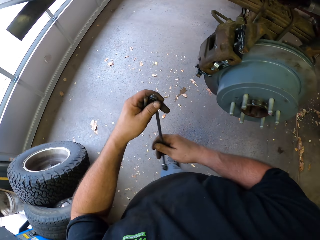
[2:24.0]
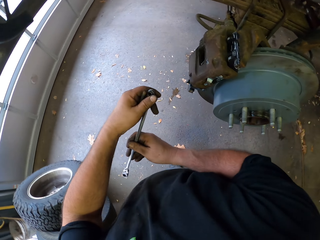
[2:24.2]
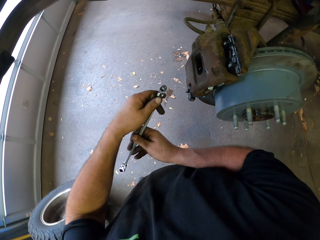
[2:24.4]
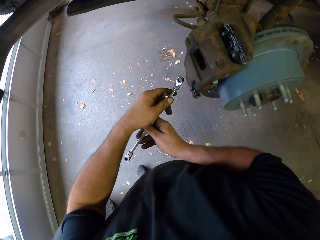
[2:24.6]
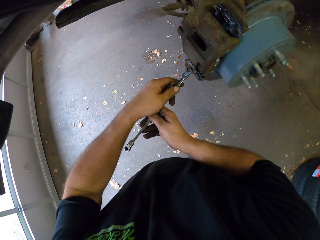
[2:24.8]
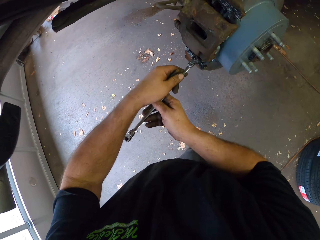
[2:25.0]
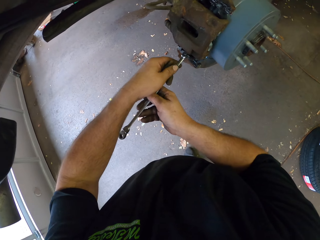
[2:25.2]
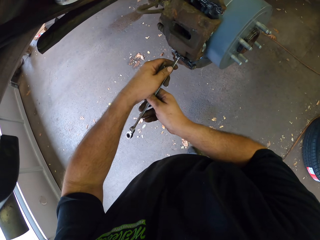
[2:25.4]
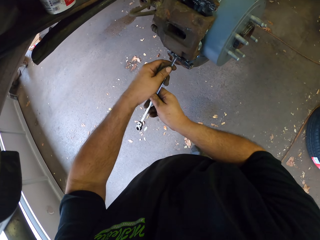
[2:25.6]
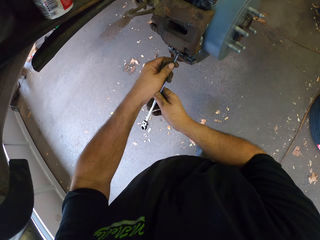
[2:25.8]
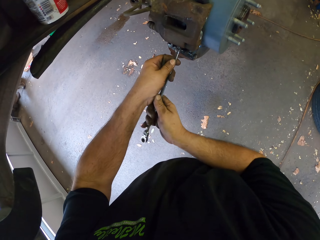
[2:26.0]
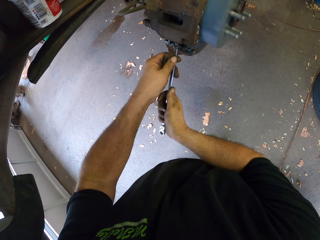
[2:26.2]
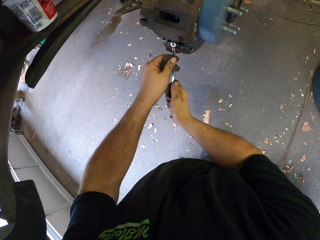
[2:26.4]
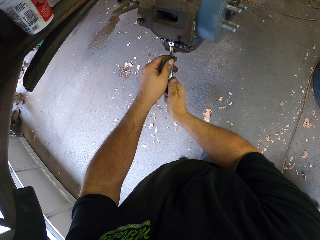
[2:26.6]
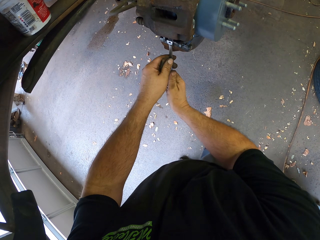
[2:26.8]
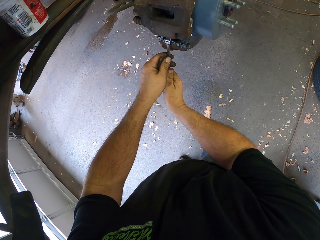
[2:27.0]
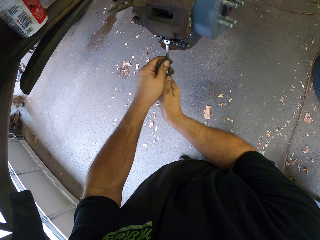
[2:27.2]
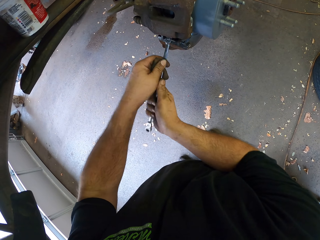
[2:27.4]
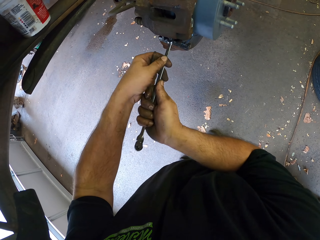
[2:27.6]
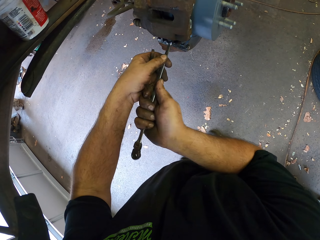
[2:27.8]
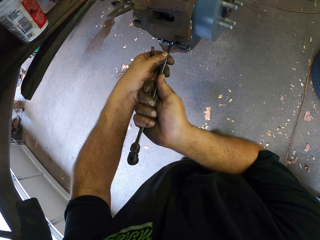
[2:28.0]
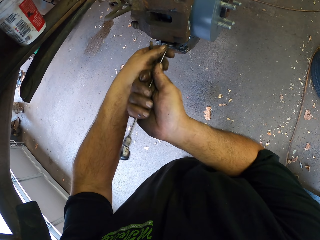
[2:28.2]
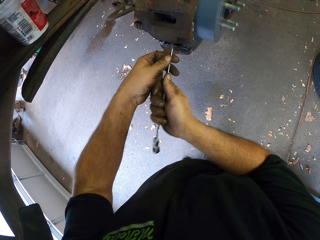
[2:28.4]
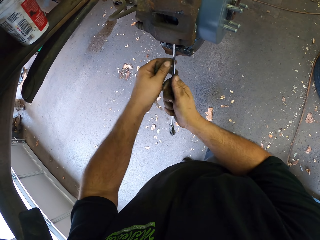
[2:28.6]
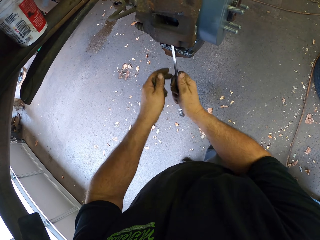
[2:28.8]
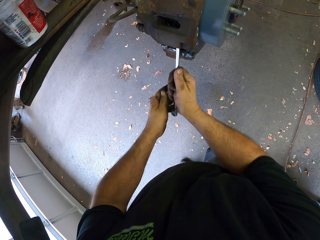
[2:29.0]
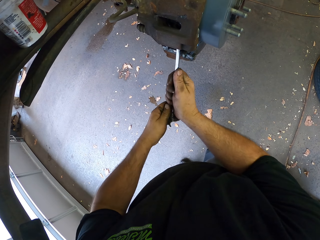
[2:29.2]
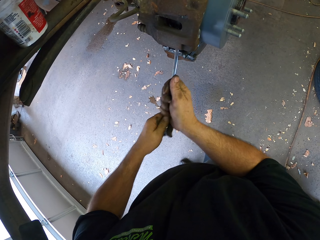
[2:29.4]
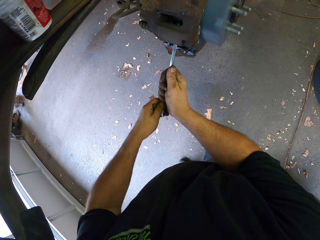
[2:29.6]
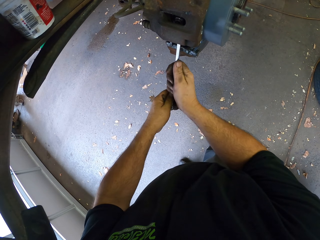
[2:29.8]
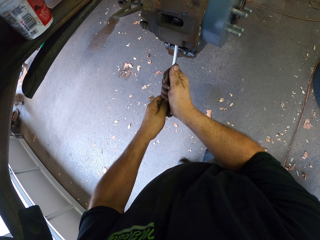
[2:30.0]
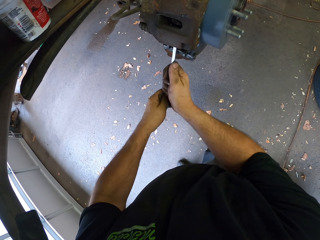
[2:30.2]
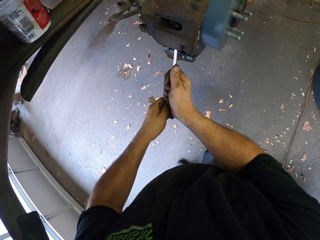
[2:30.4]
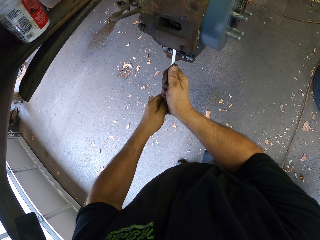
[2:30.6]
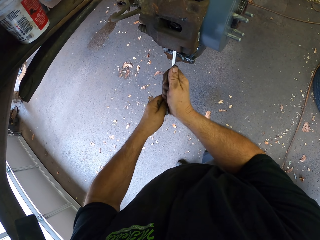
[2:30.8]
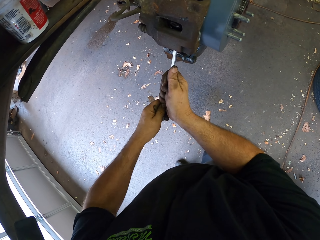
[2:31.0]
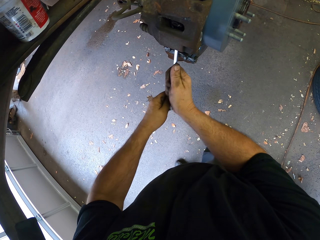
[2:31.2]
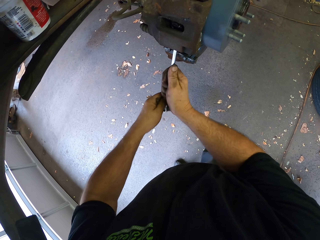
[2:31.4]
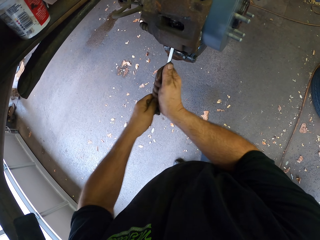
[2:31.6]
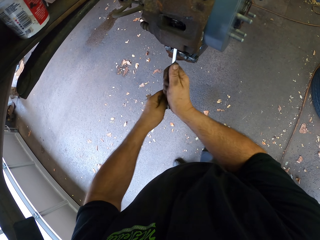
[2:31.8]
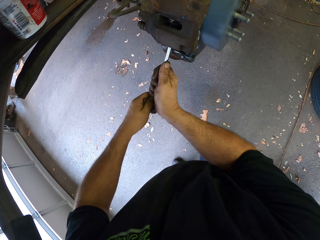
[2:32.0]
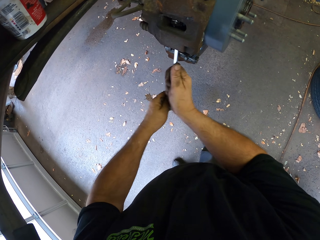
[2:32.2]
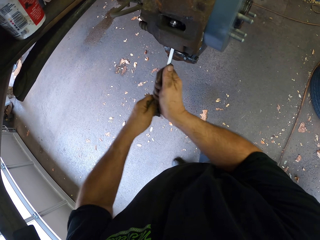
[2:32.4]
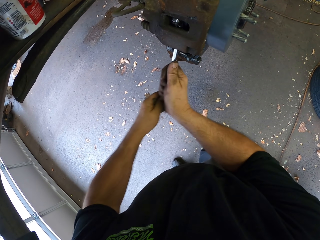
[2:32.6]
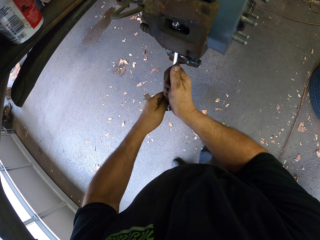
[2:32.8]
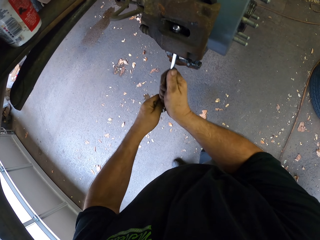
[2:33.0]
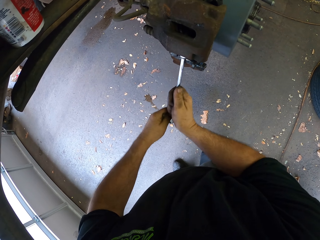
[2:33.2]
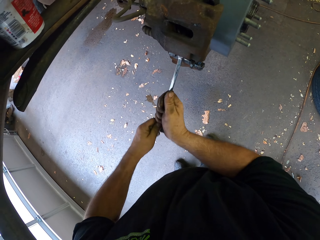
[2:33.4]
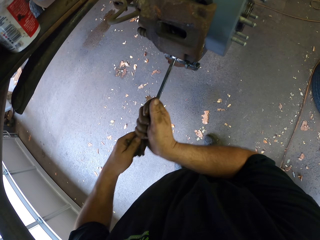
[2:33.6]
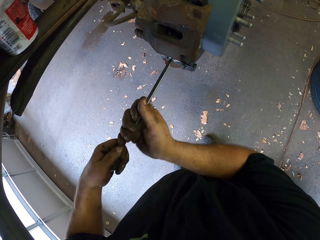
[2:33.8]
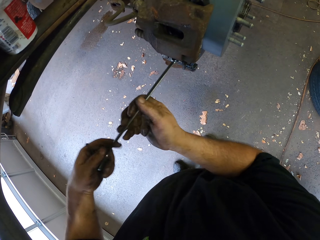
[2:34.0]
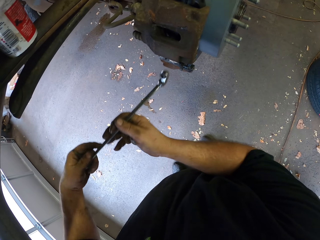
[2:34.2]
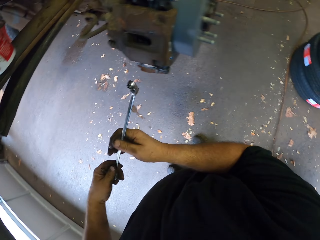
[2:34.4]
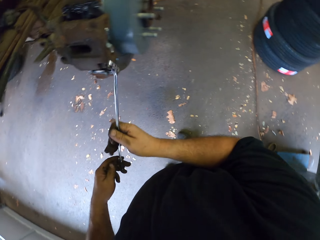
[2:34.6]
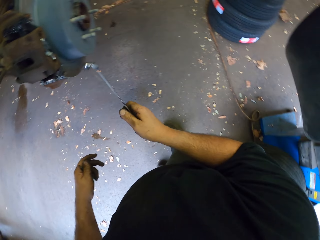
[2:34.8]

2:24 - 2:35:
The camera wearer loosens the brake pad with a ring spanner. They work on the car.

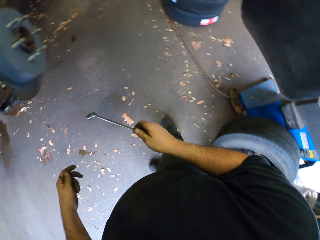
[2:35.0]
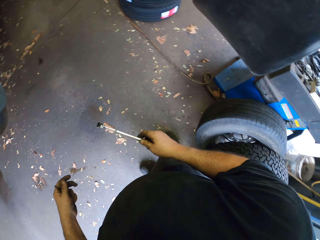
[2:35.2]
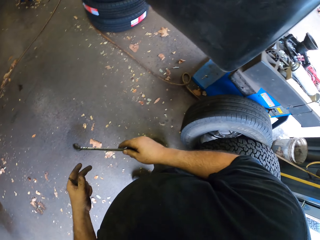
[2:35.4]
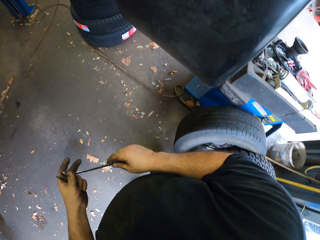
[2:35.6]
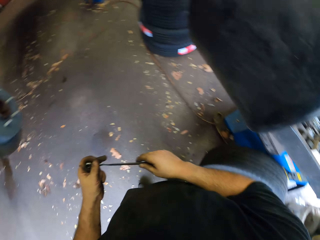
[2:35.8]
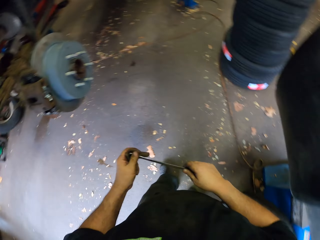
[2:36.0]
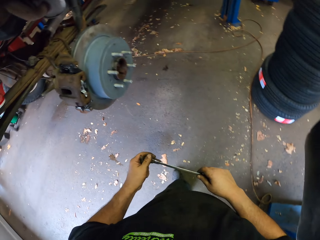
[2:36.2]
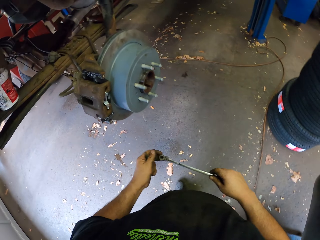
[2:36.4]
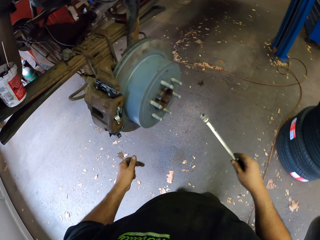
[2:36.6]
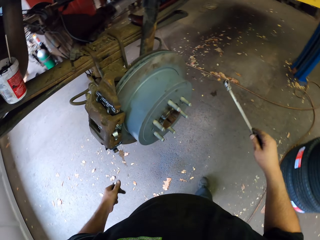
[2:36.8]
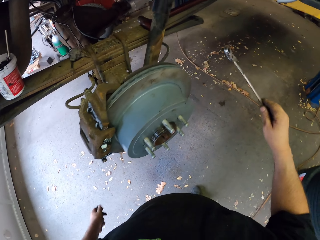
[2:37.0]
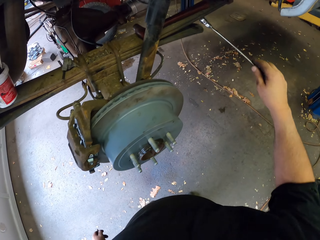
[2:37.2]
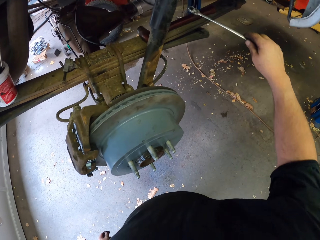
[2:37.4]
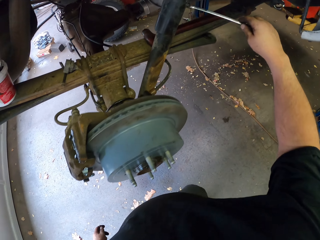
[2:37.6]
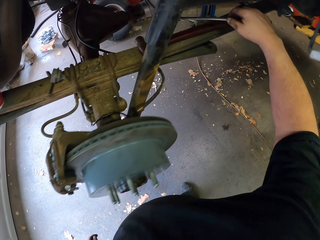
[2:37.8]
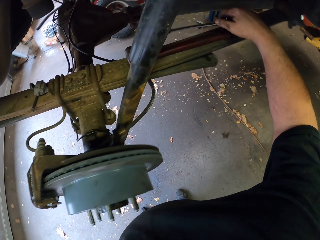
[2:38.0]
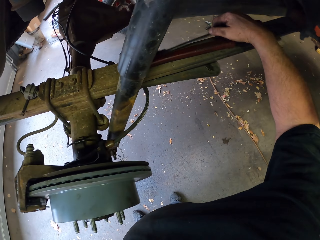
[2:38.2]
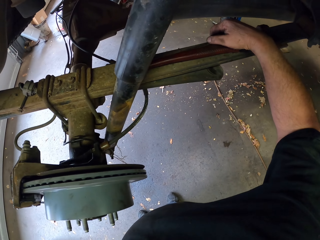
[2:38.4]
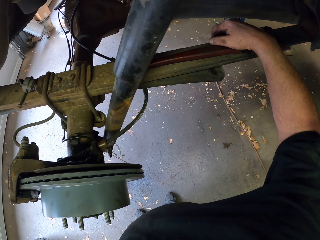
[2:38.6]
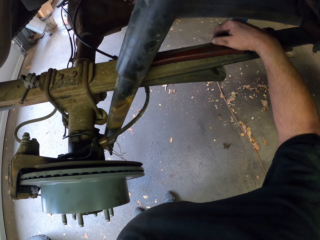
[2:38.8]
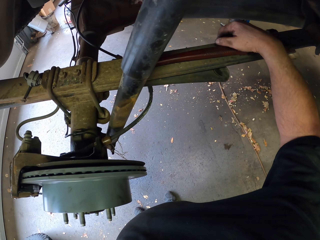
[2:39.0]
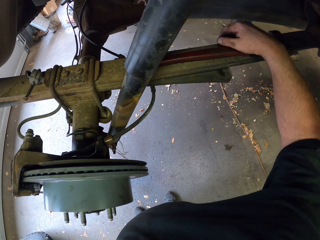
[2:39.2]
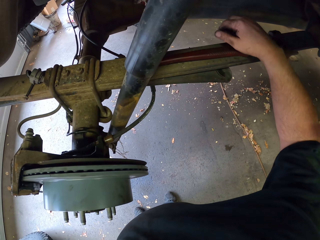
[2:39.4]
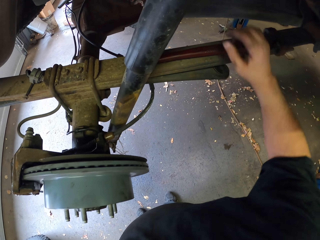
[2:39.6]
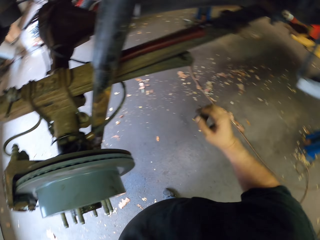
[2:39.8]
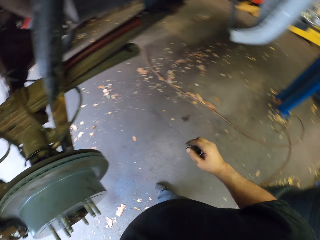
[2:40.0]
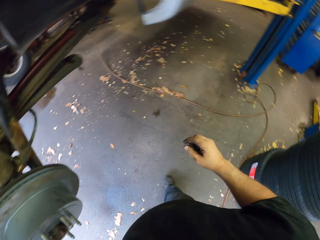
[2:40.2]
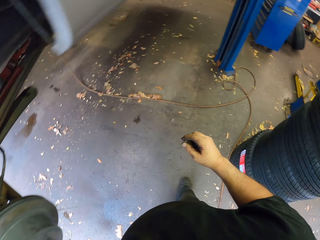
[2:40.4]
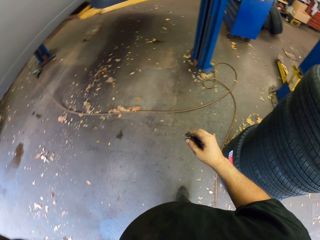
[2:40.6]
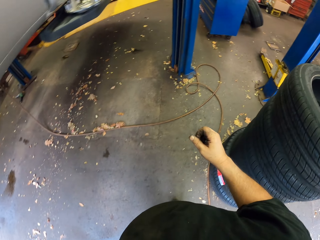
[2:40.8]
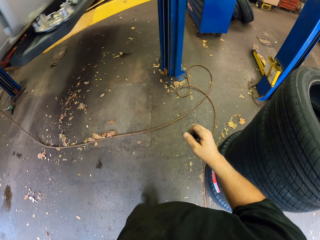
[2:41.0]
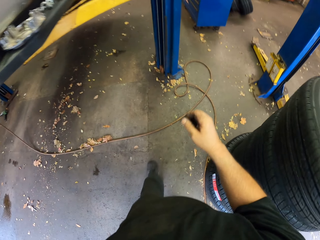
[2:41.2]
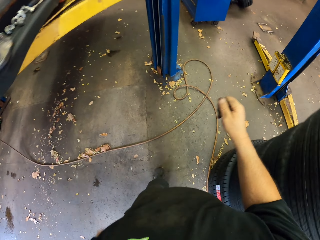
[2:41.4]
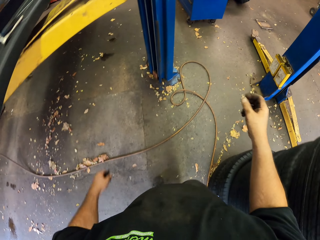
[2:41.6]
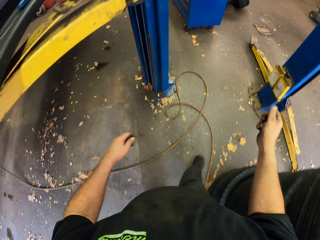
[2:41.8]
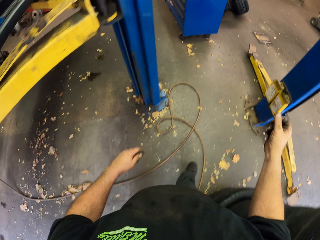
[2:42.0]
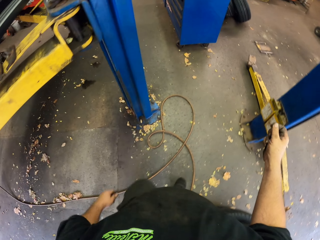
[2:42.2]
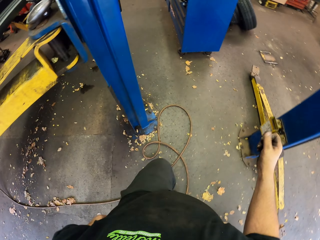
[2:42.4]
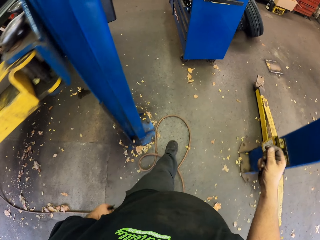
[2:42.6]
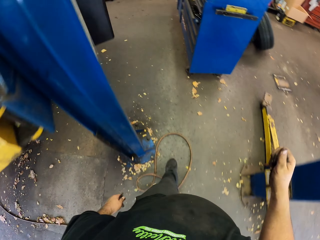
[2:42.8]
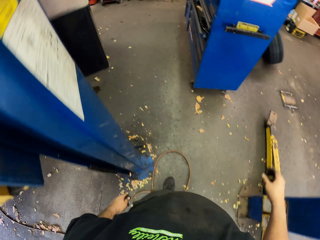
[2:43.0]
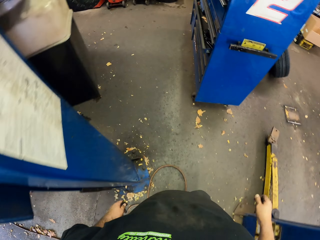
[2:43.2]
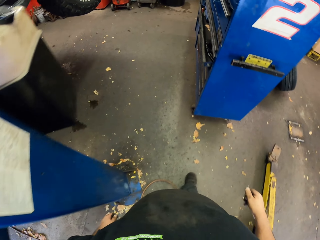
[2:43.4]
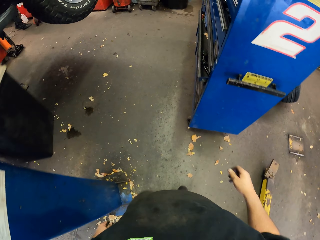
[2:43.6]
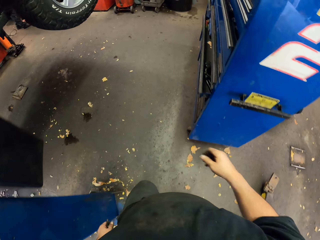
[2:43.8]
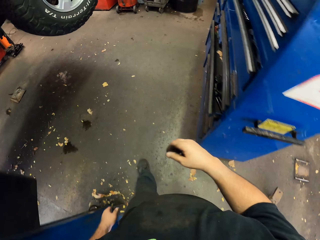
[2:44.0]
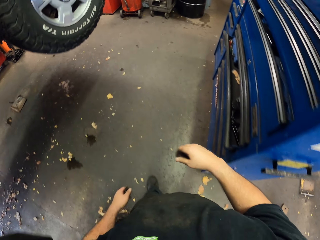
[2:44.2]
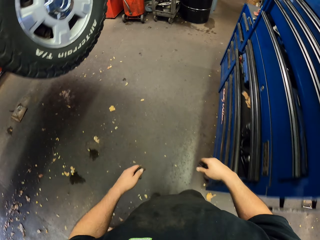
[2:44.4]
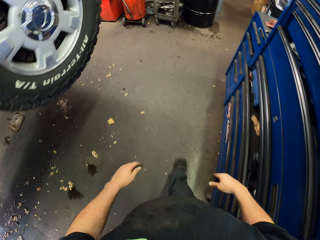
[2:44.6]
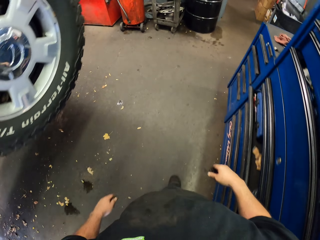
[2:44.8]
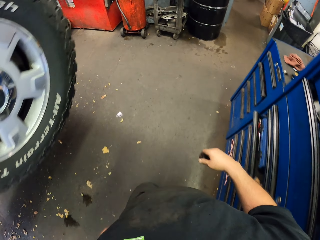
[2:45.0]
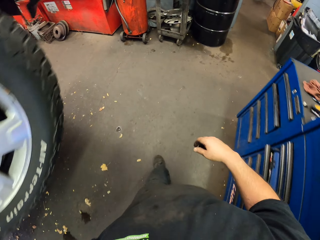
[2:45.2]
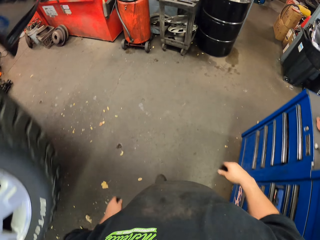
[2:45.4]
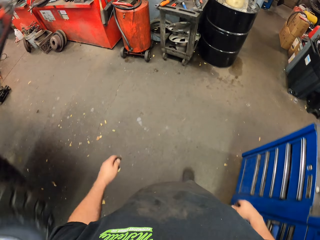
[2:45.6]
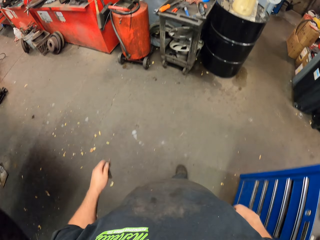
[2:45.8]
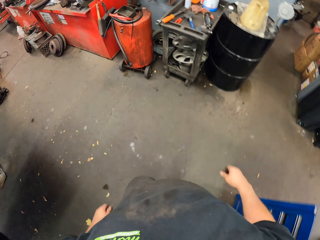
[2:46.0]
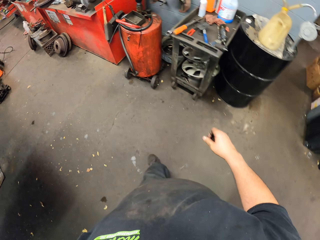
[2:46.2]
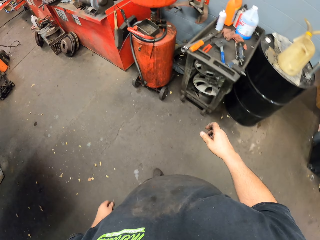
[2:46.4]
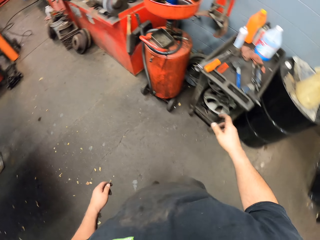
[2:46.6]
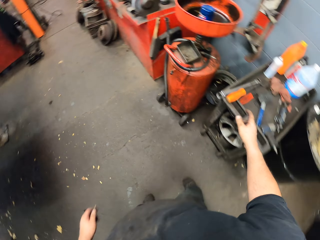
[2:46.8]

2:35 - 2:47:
The camera wearer puts down the ring spanner on the steel metal. They walk around.
